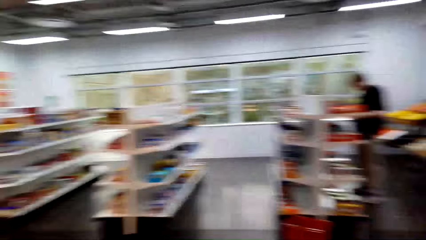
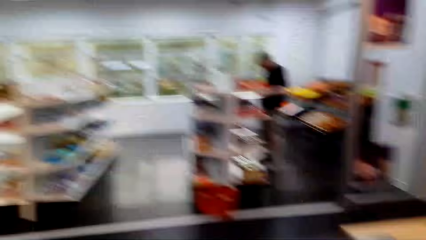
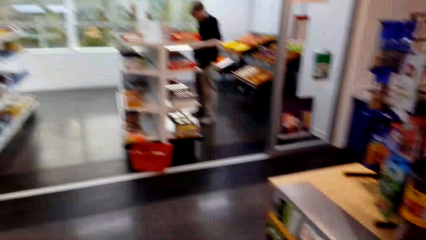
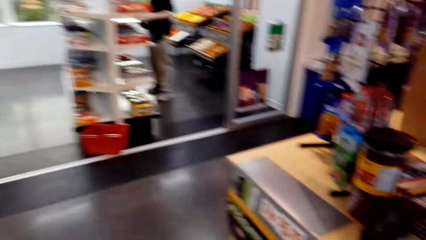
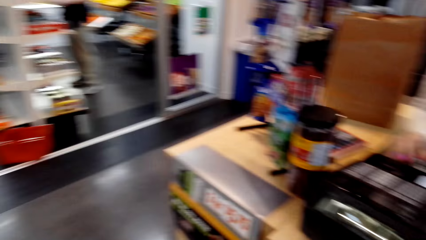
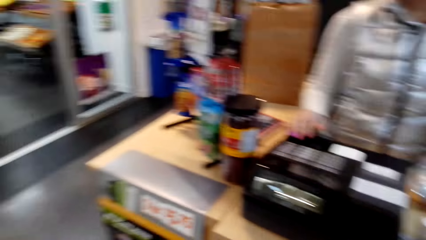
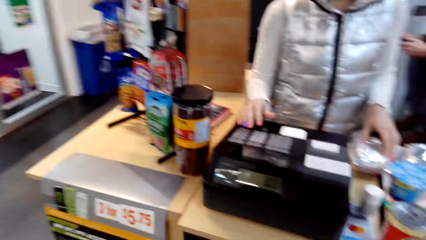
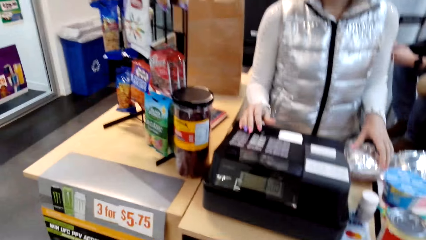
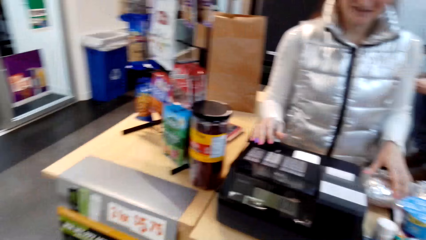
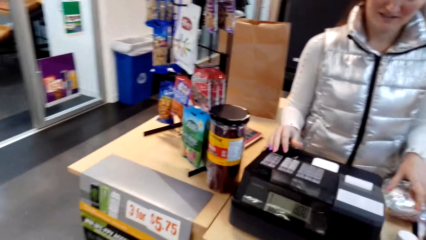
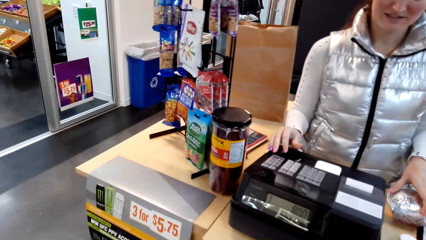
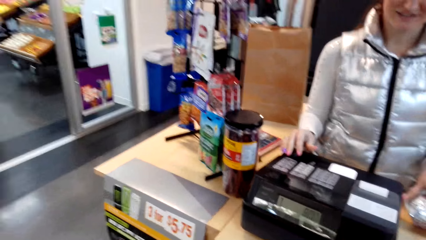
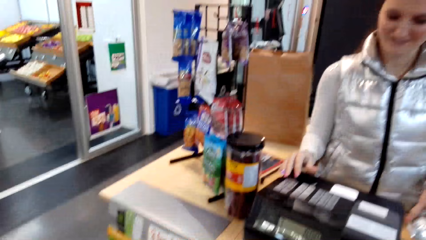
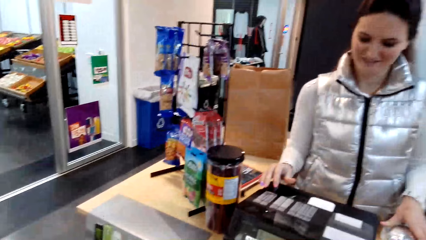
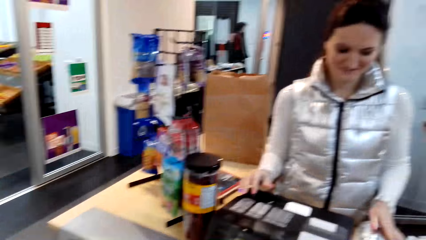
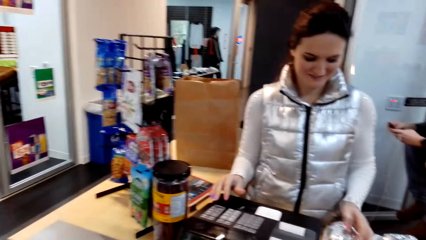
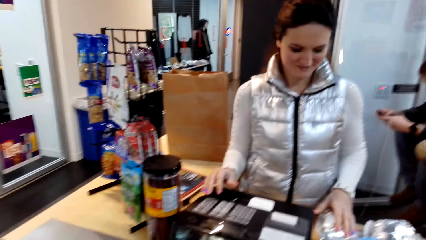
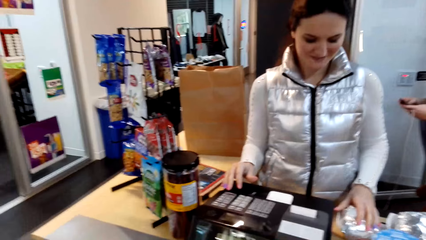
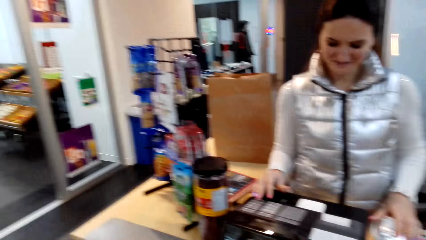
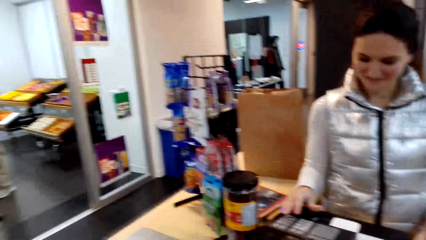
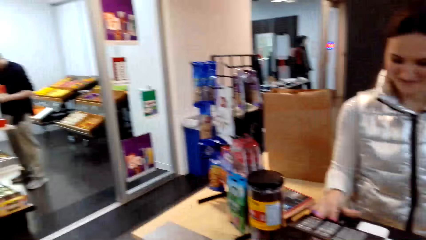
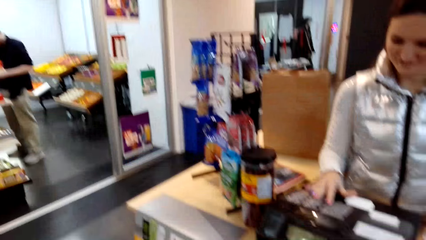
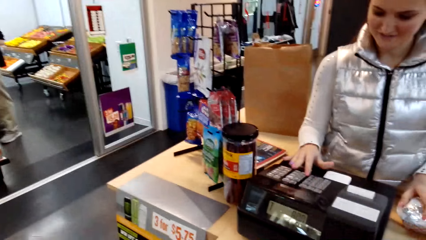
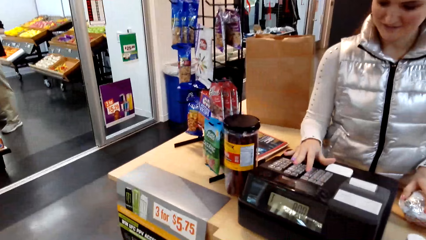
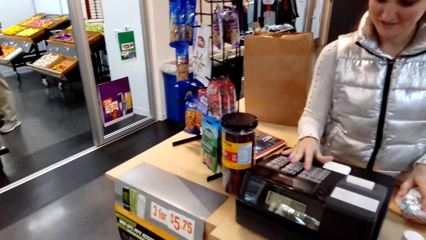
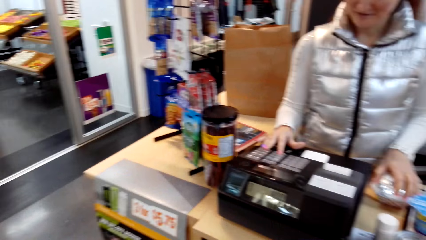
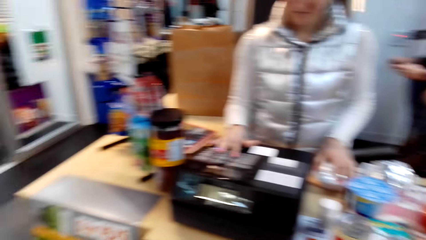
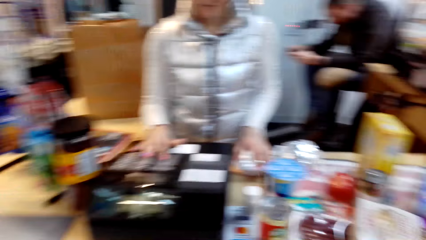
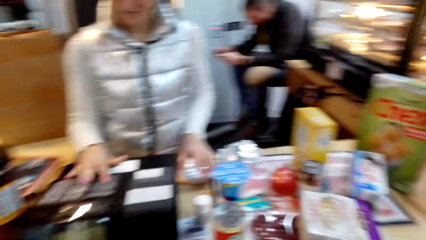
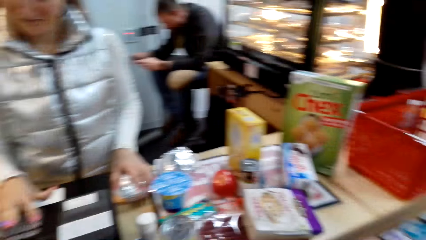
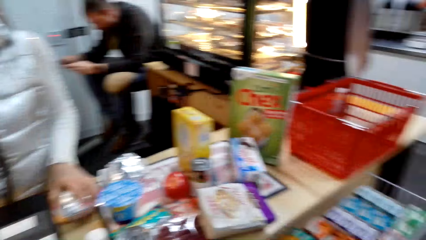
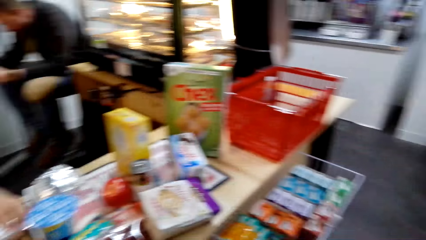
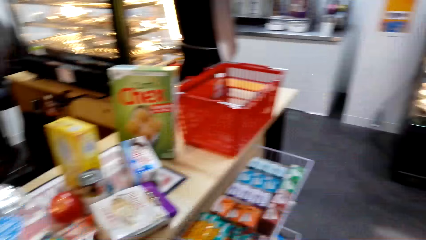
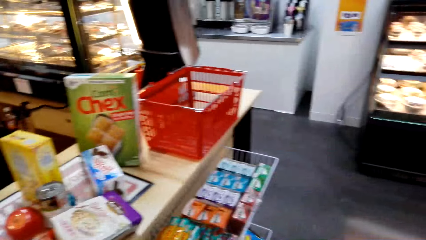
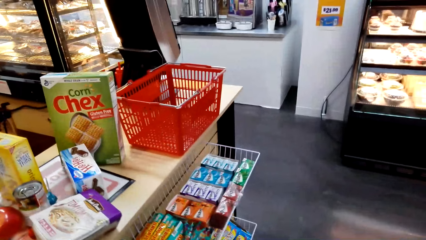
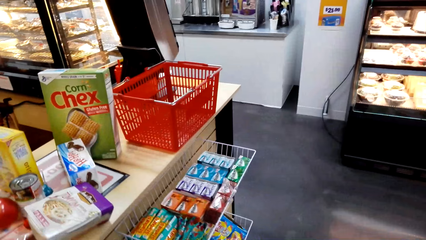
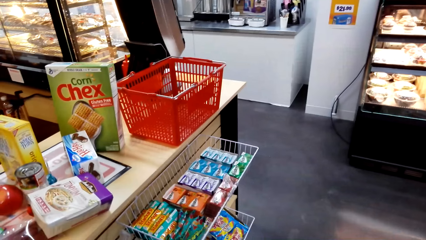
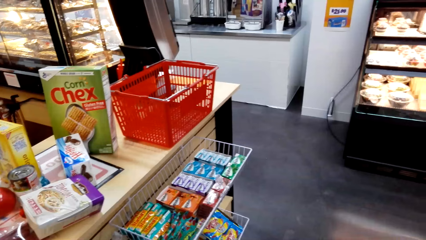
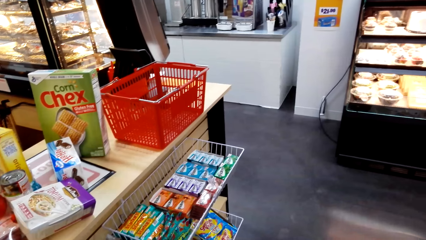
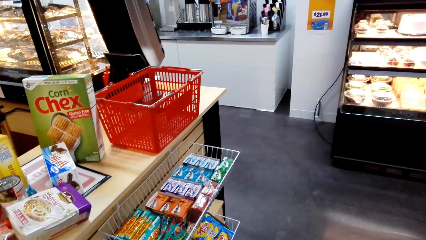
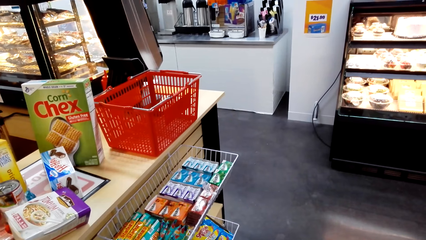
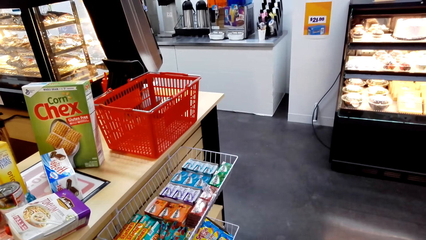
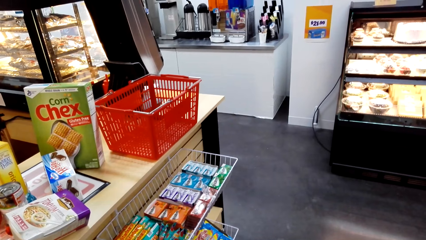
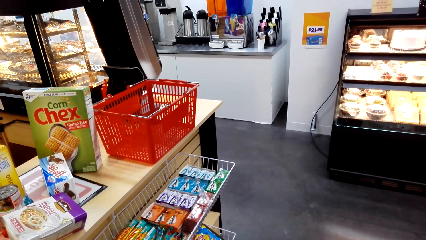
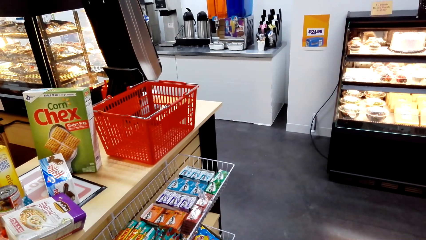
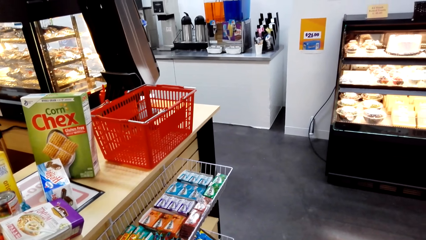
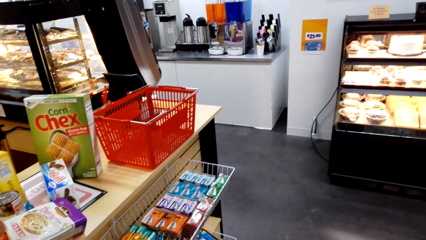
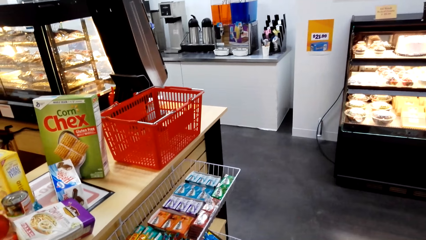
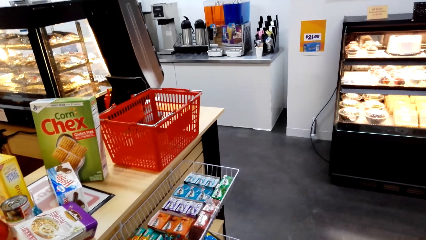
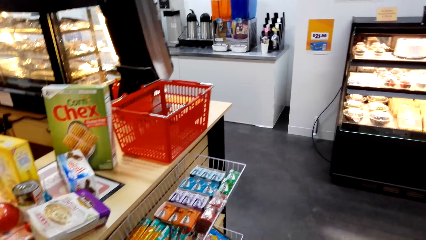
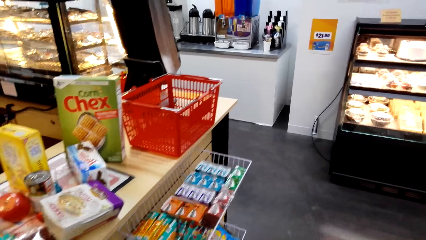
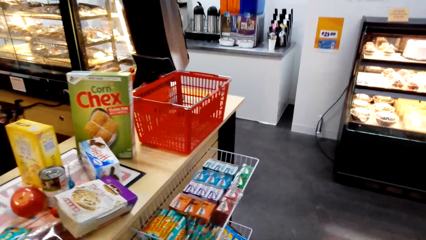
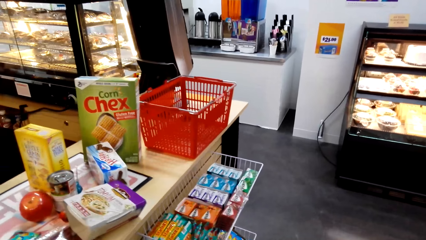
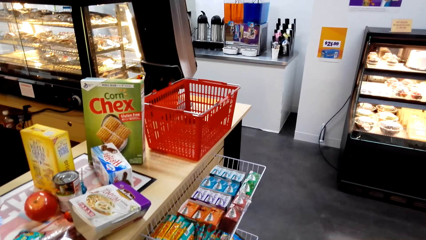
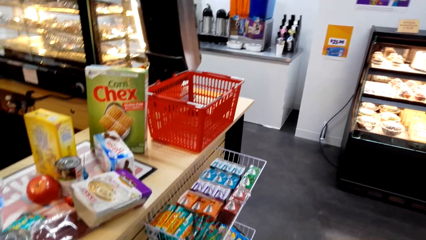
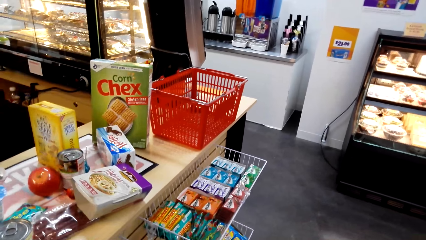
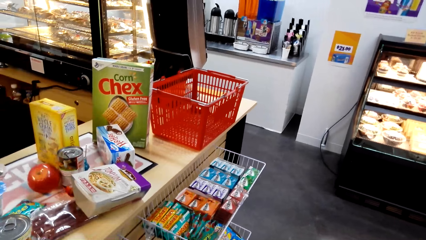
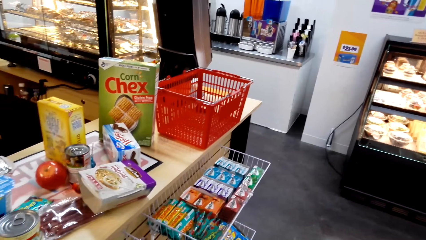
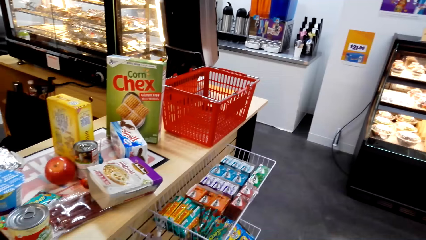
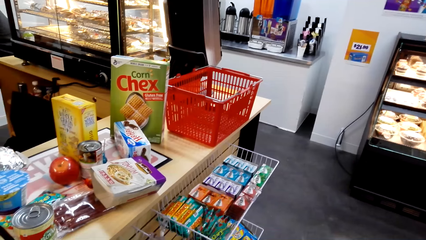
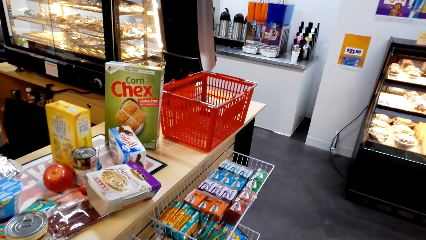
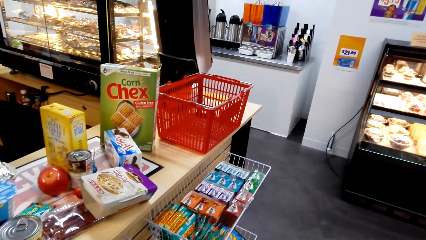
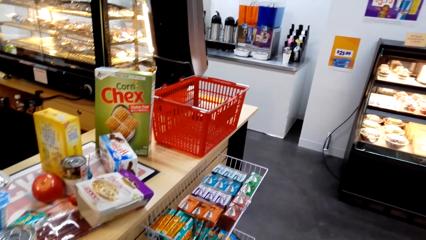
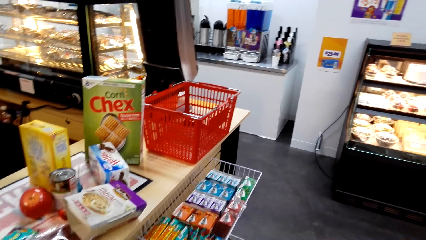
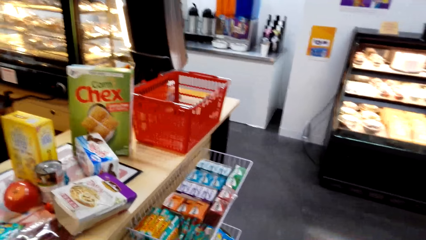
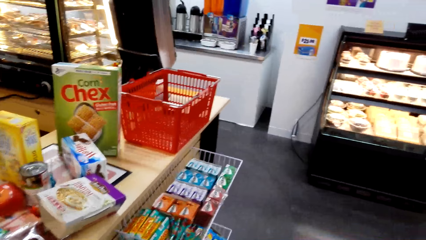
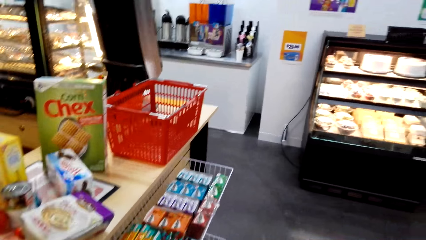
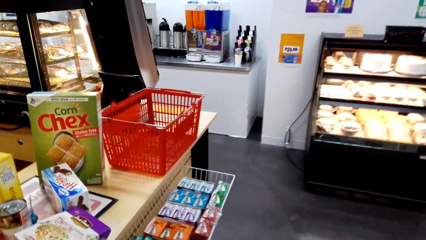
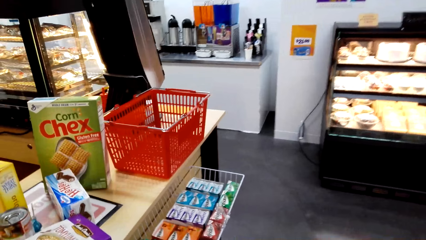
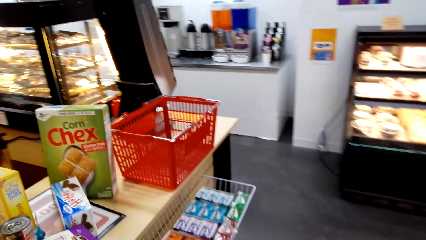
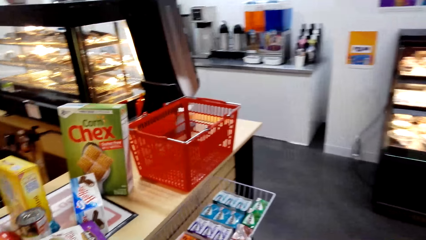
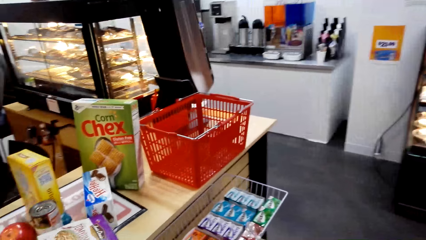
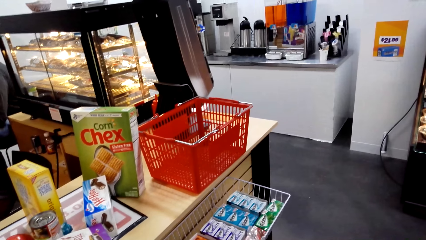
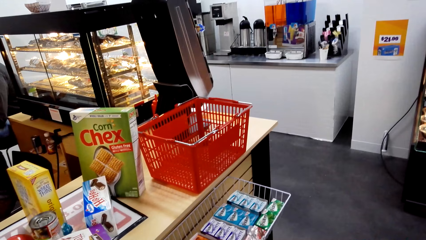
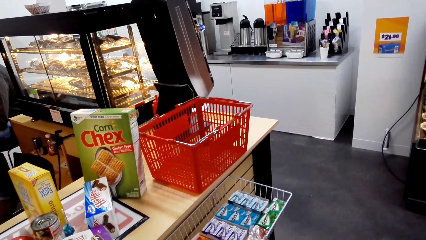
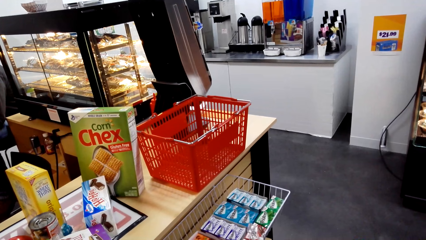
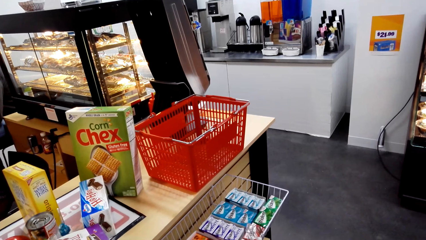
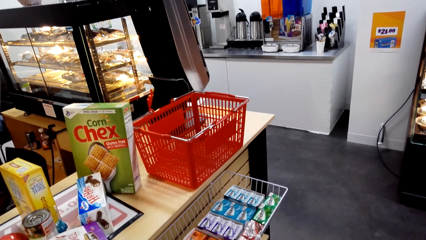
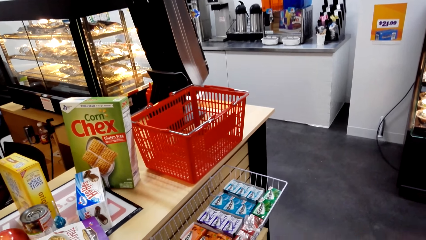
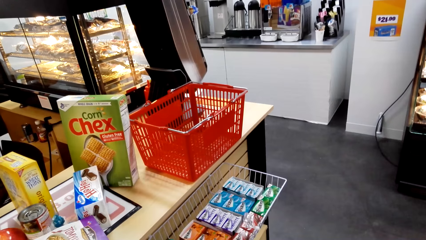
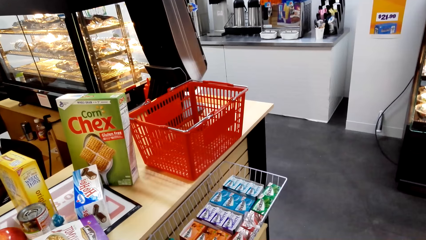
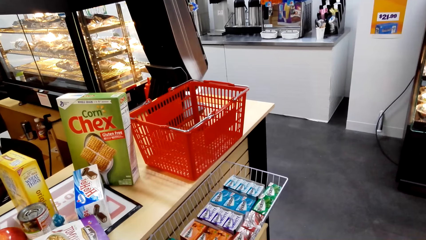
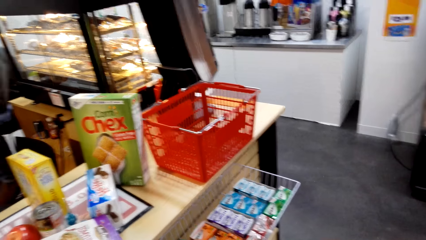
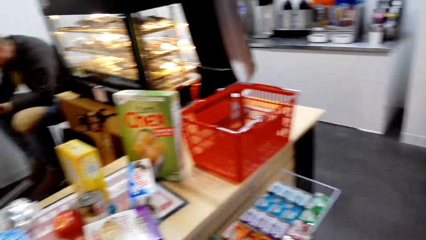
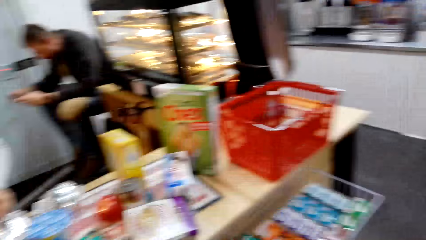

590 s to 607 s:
A man appears. The camera wearer looks around. The lady operates the machine. The lady looks at the machine. The camera wearer looks around. They look at the products. They look around again. They look at the shopping basket.
